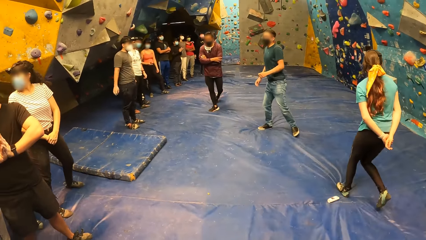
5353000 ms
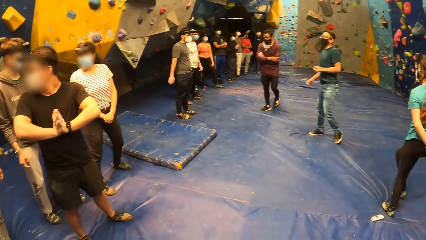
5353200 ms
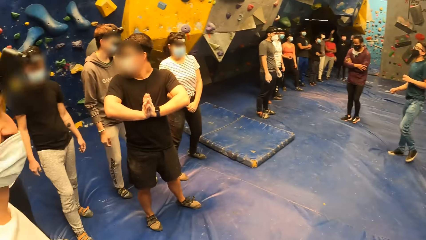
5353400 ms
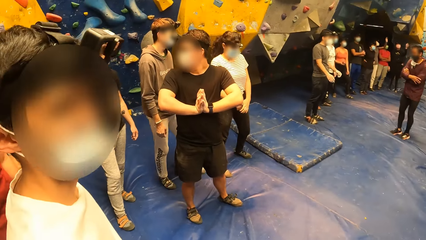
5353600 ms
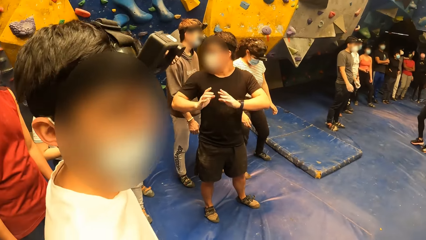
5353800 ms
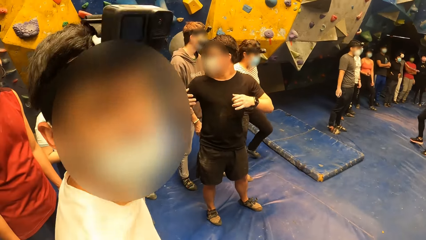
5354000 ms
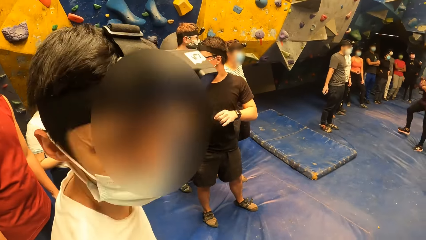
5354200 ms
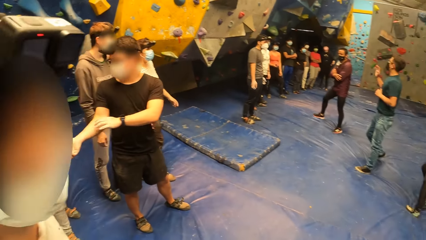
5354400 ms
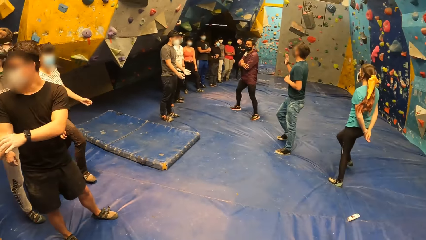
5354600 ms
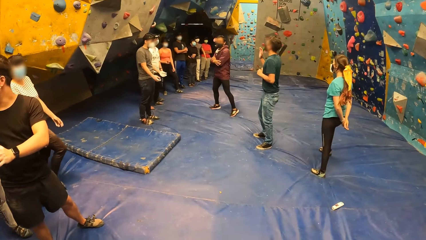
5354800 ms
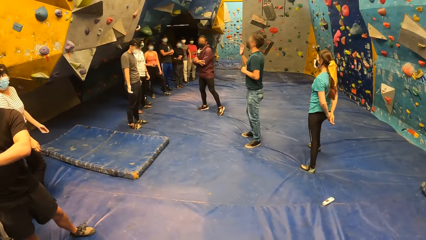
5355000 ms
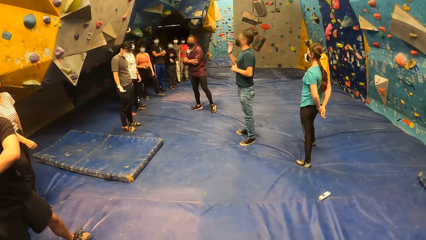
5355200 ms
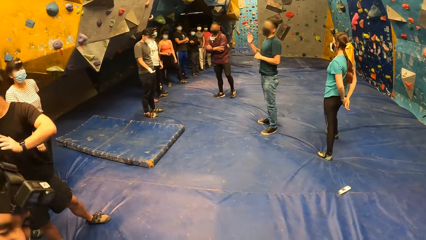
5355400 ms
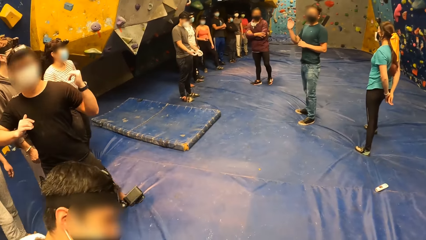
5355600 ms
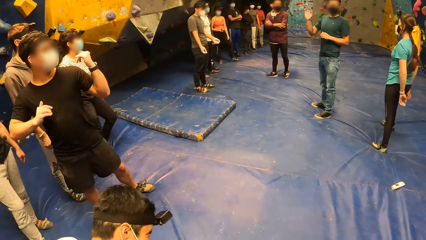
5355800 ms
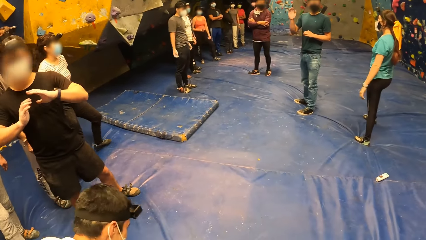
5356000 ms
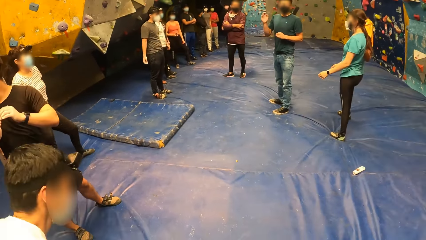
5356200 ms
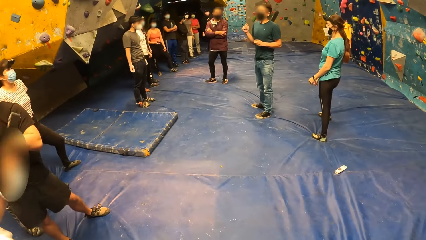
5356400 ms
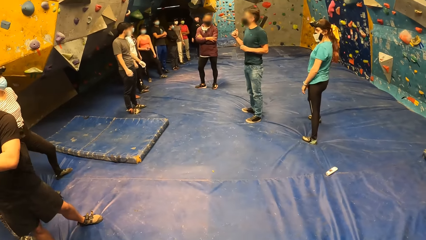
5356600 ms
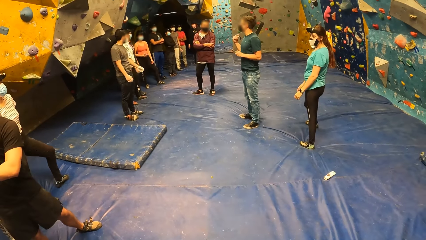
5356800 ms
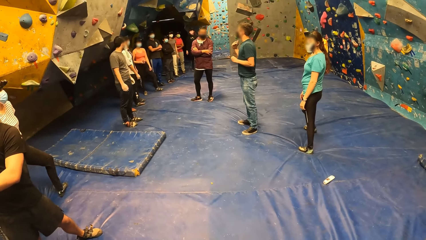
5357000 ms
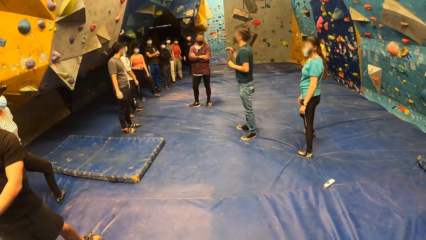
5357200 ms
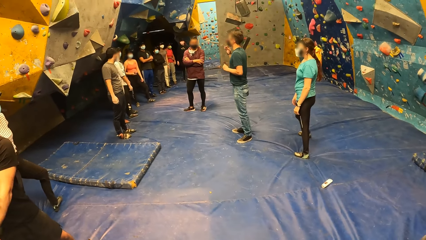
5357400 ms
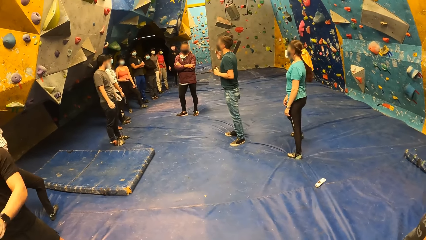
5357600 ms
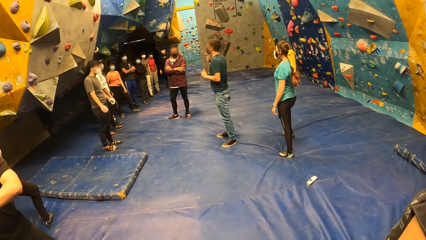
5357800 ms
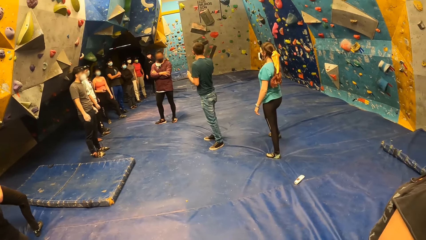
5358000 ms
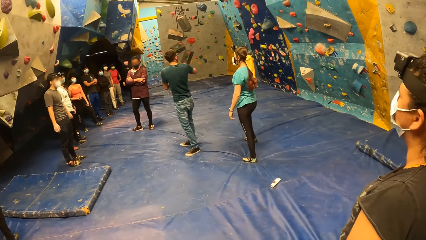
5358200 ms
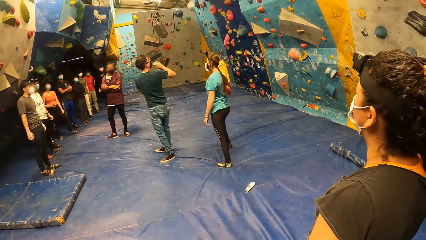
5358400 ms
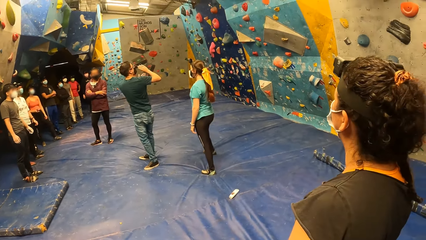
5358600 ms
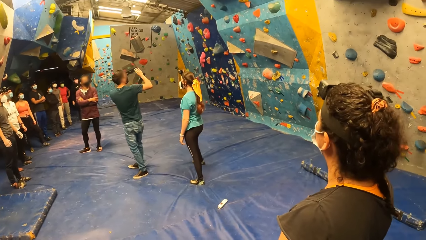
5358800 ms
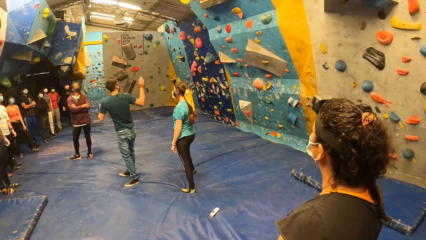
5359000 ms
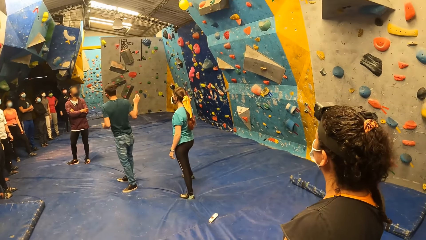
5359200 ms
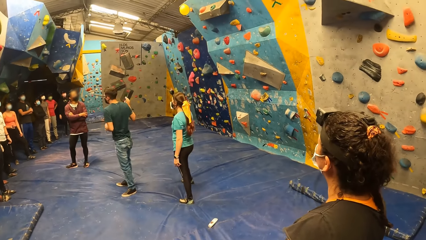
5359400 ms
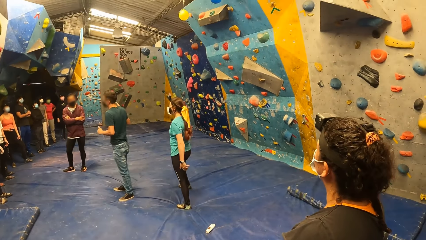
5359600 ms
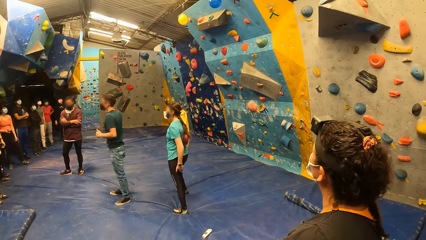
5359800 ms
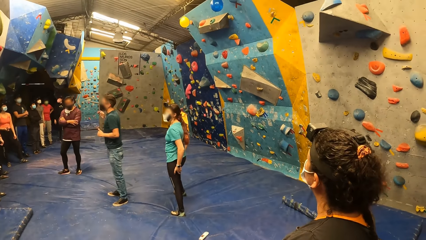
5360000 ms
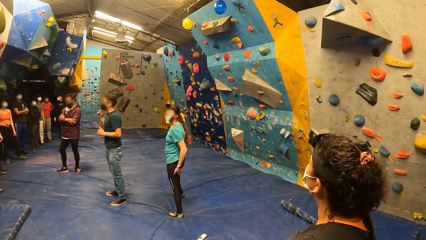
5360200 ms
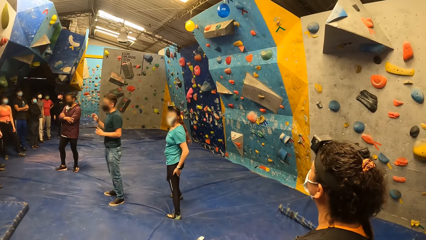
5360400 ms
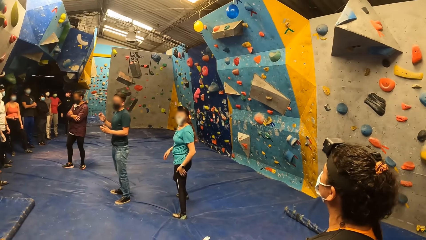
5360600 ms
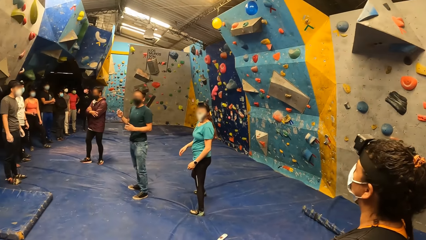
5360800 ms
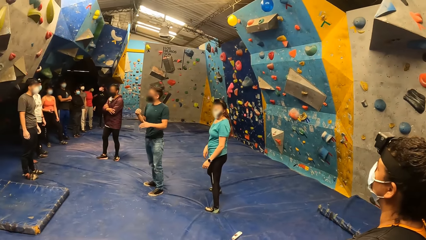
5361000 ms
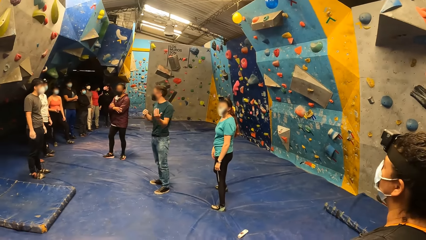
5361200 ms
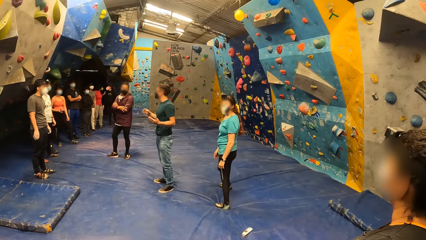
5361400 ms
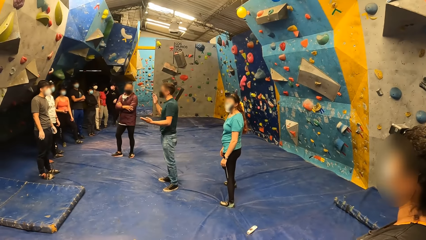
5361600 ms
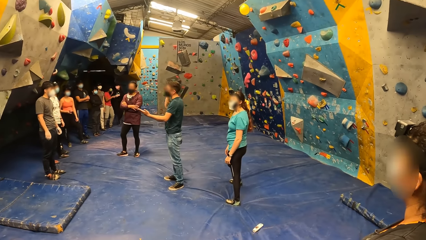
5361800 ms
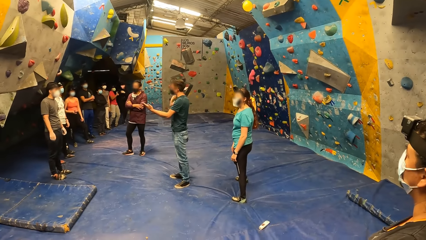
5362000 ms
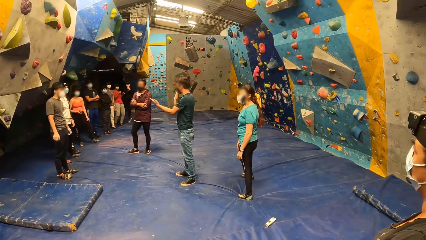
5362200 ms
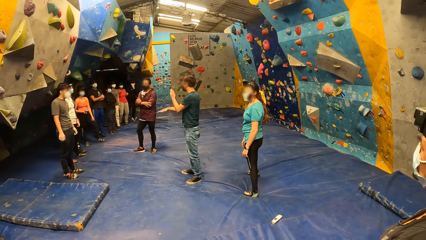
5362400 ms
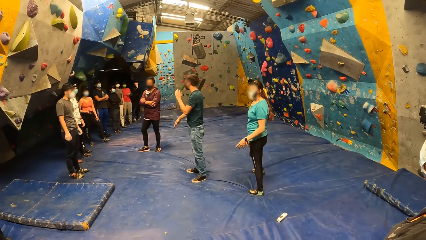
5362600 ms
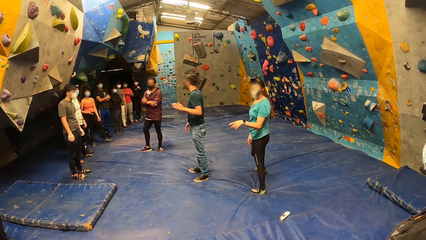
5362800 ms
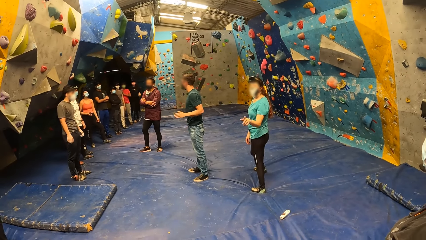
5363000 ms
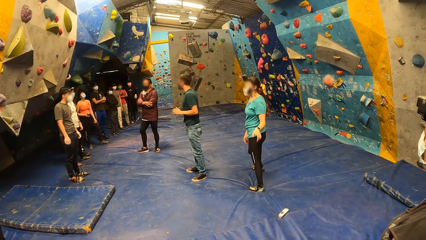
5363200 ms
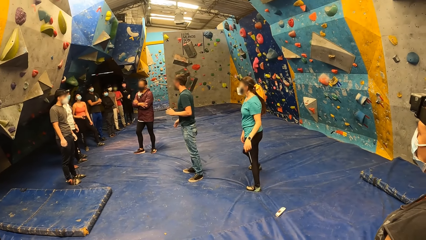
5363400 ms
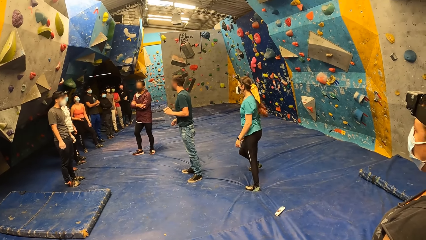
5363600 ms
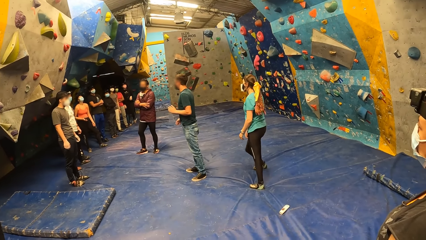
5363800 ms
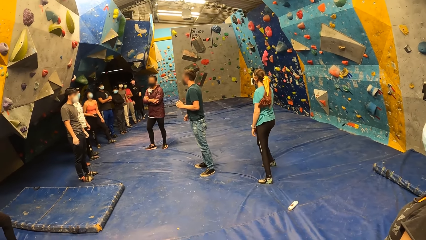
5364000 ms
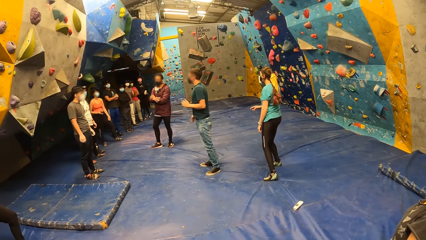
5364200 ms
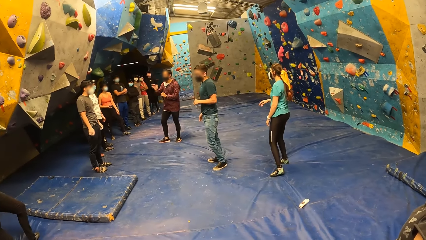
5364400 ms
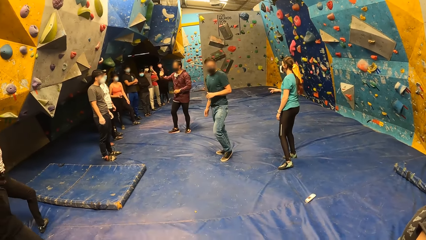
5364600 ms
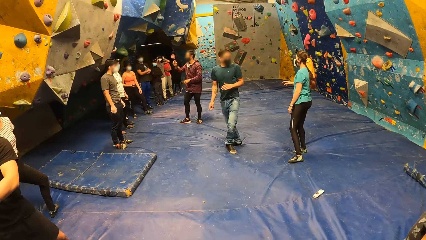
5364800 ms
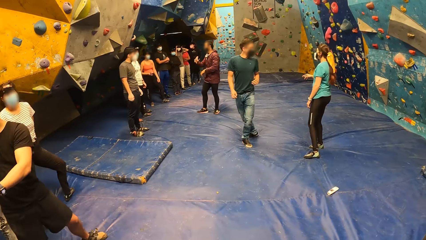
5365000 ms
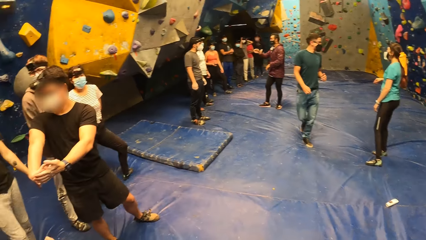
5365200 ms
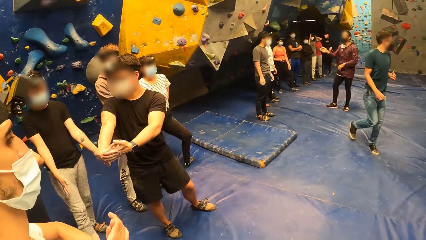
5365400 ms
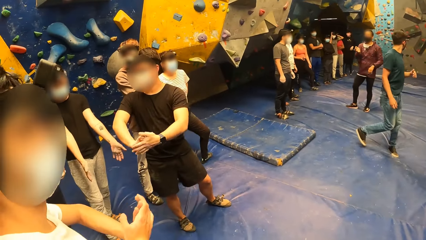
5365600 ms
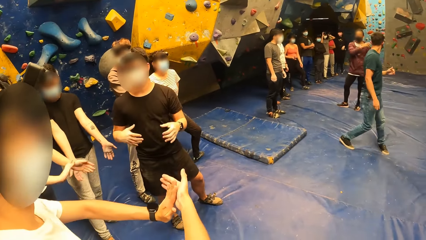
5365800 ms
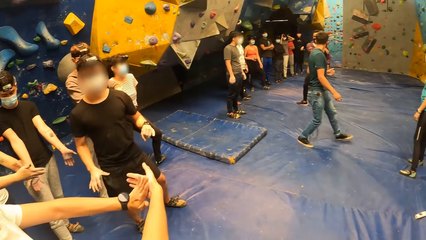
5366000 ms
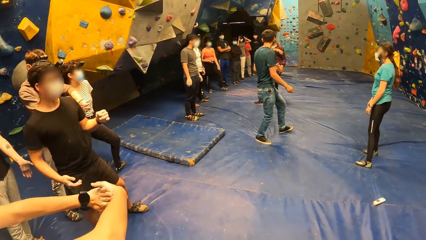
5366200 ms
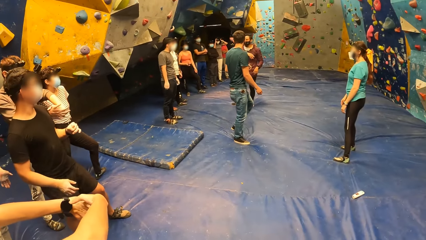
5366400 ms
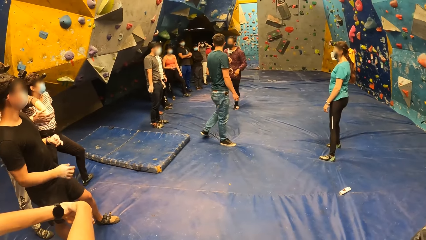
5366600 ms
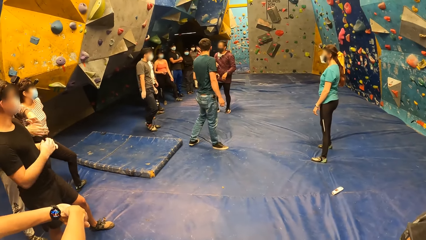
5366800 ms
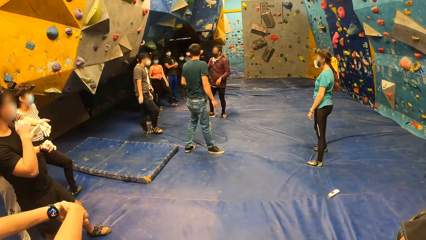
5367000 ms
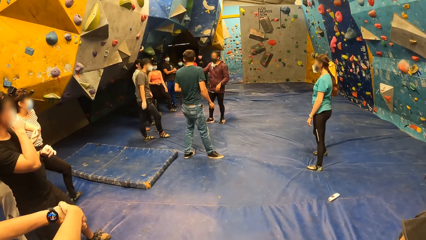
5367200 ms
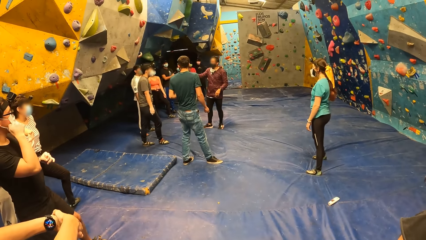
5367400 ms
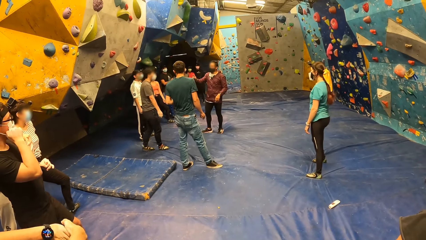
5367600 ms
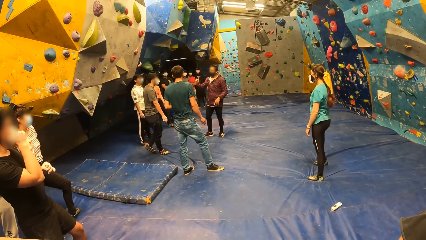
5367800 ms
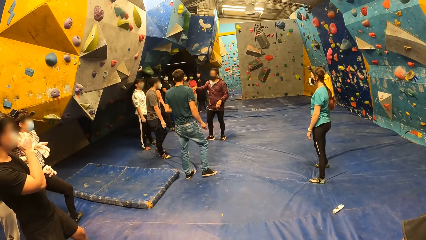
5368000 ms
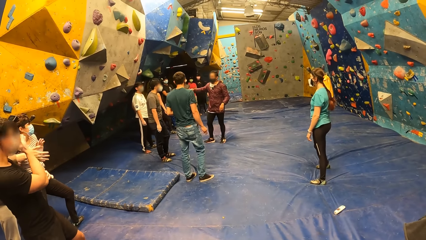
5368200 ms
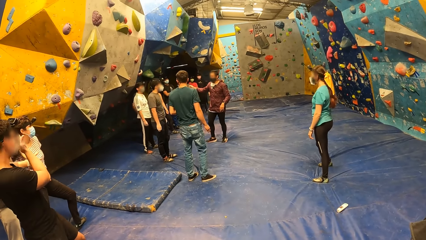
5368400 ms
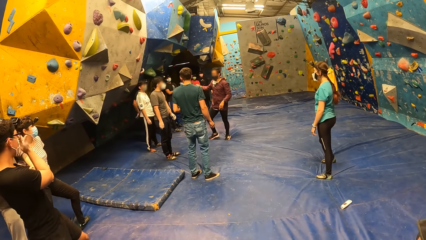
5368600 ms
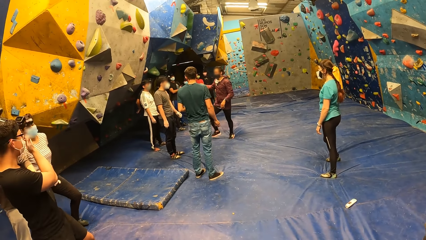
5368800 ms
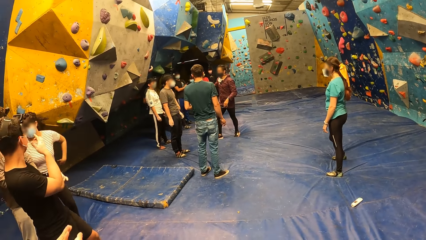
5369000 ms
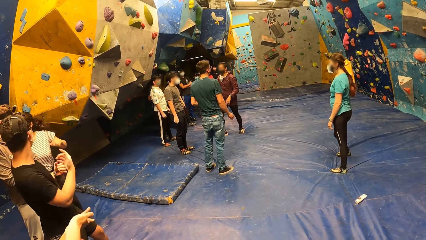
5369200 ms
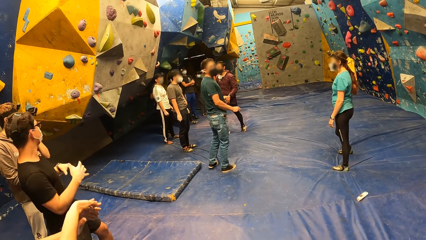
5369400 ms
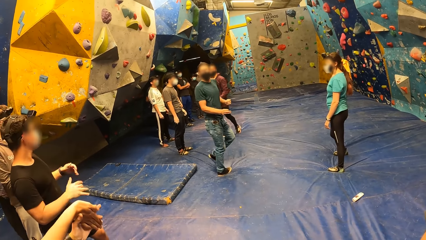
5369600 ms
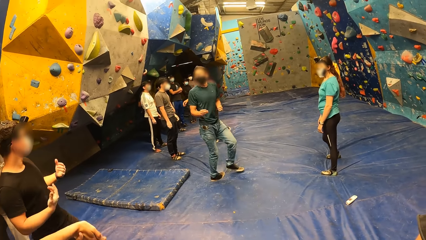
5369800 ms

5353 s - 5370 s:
The camera wearer stands on the floor. A boy stands on the floor. The camera wearer stands on the floor. The boy stretches both hands.
